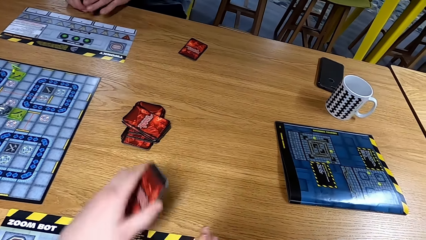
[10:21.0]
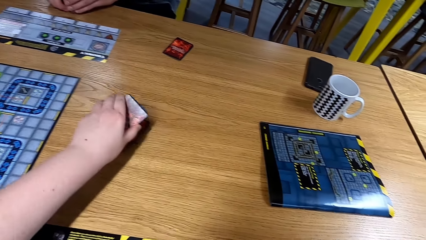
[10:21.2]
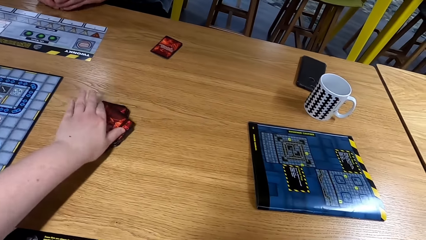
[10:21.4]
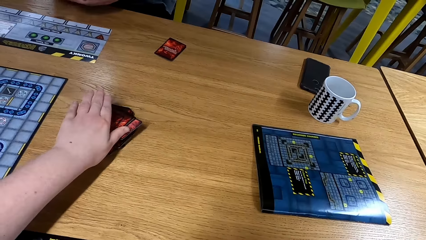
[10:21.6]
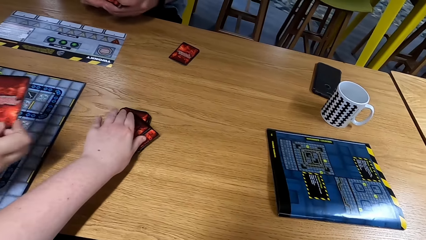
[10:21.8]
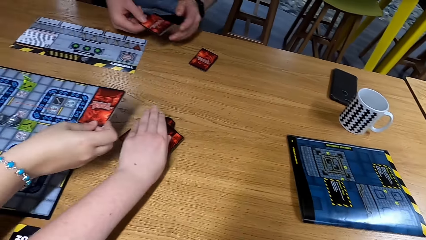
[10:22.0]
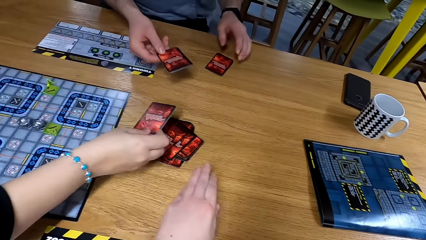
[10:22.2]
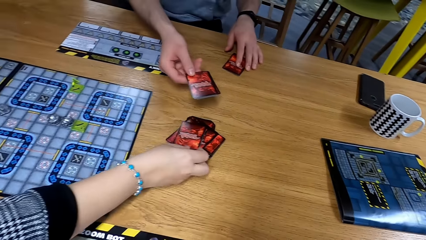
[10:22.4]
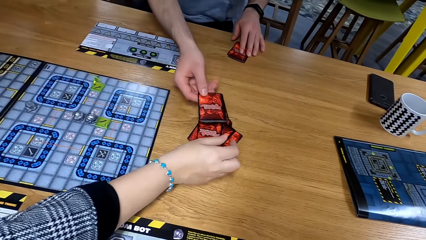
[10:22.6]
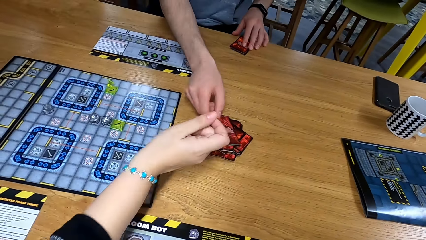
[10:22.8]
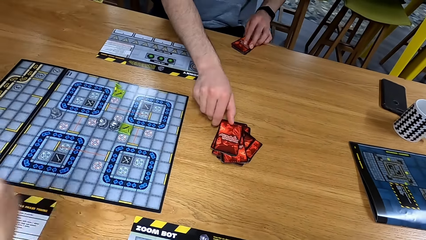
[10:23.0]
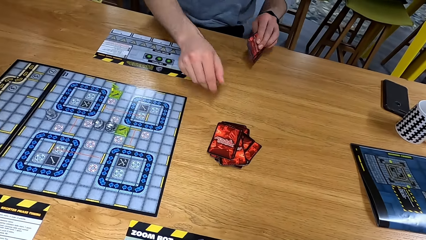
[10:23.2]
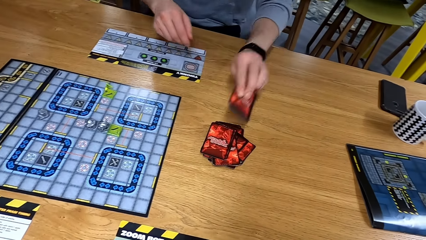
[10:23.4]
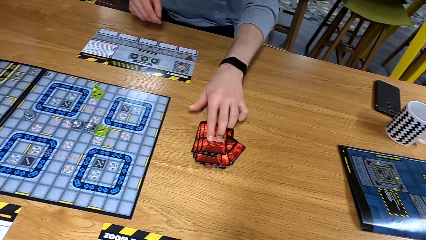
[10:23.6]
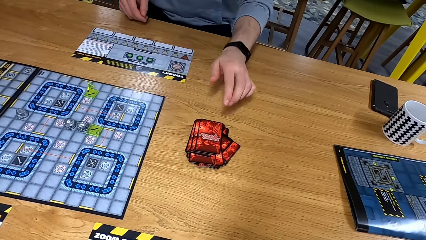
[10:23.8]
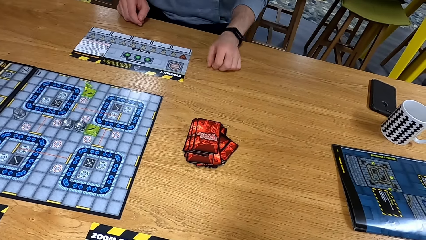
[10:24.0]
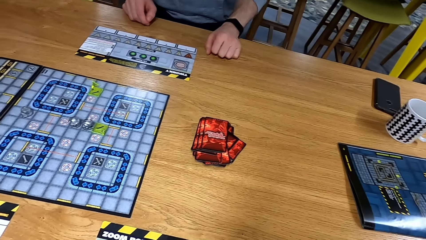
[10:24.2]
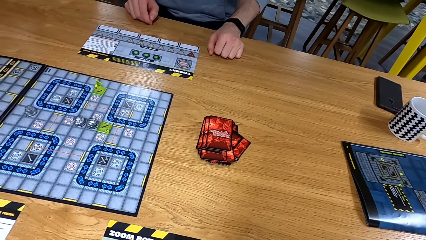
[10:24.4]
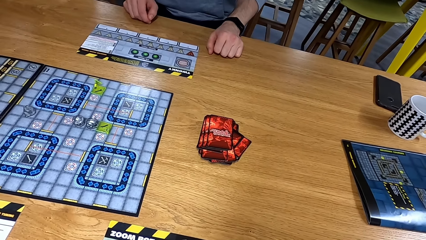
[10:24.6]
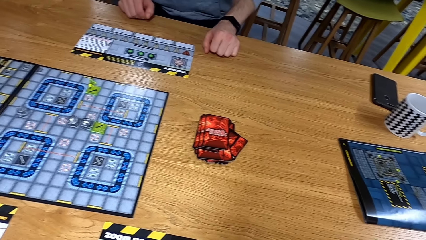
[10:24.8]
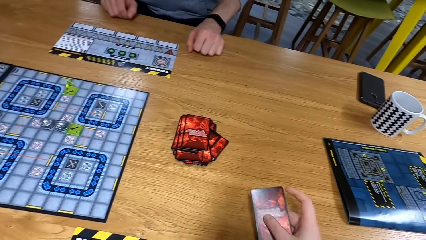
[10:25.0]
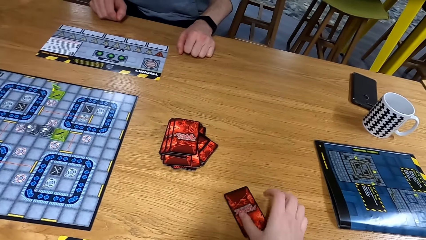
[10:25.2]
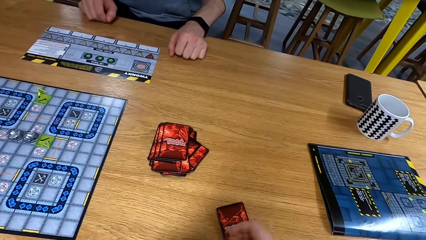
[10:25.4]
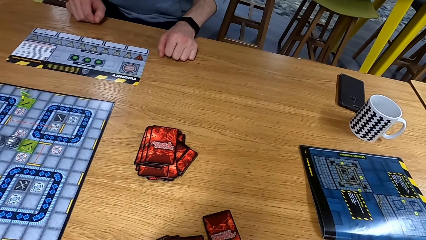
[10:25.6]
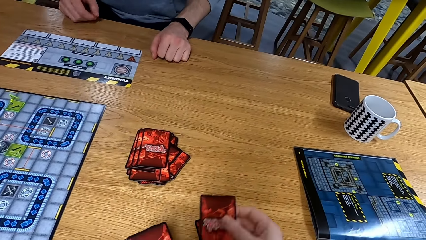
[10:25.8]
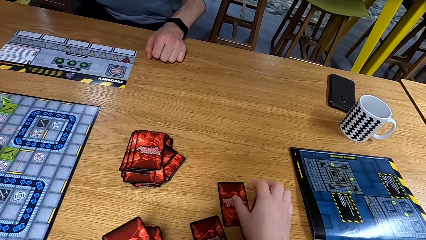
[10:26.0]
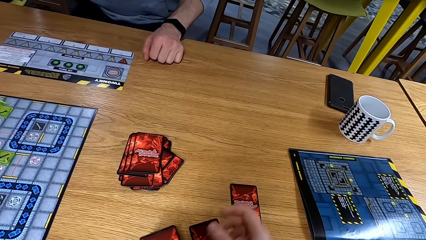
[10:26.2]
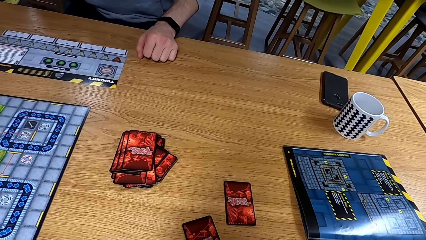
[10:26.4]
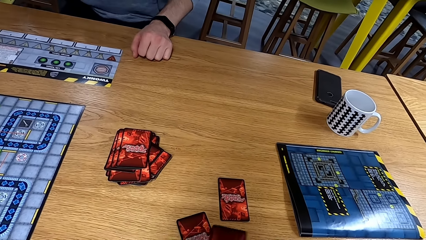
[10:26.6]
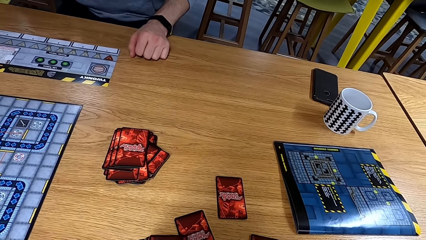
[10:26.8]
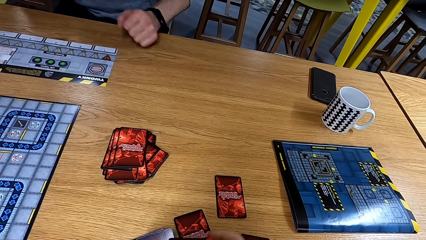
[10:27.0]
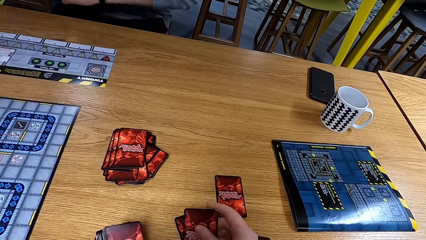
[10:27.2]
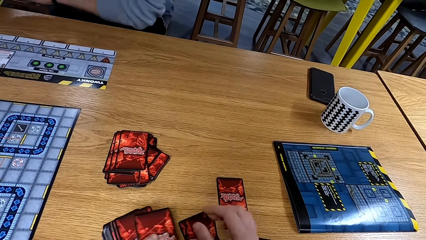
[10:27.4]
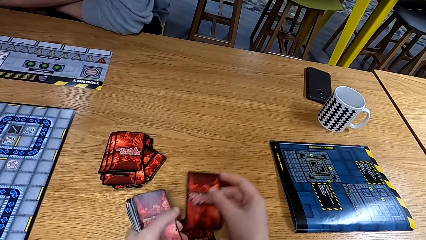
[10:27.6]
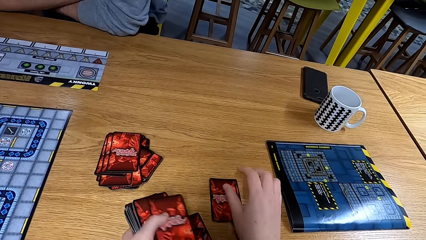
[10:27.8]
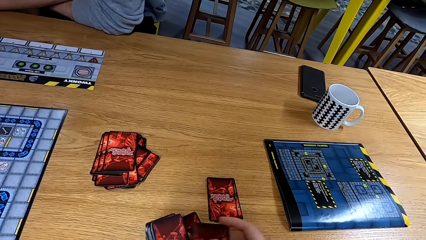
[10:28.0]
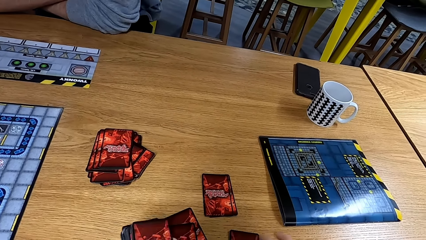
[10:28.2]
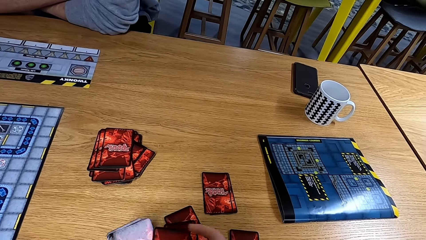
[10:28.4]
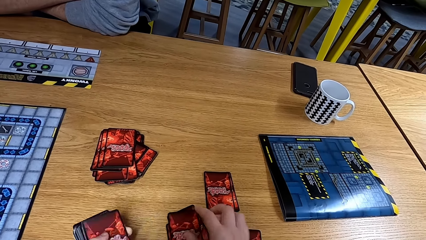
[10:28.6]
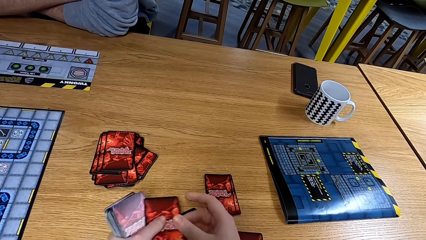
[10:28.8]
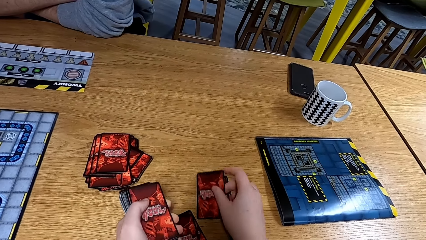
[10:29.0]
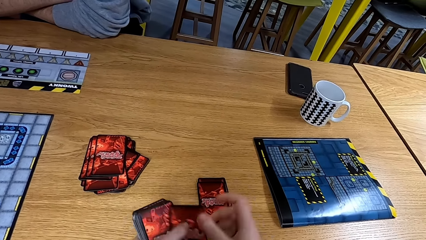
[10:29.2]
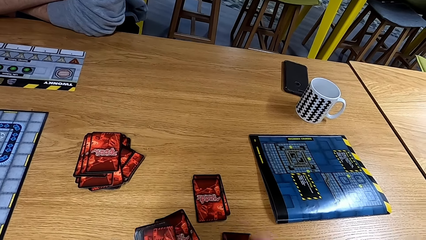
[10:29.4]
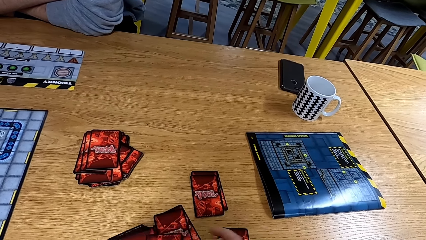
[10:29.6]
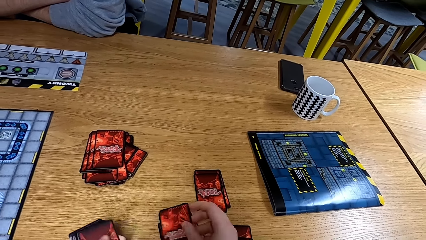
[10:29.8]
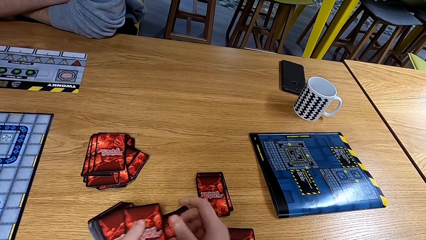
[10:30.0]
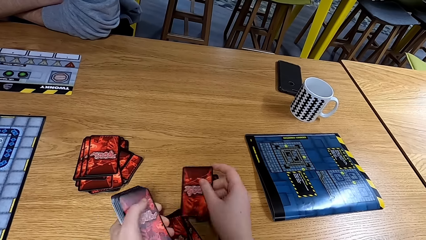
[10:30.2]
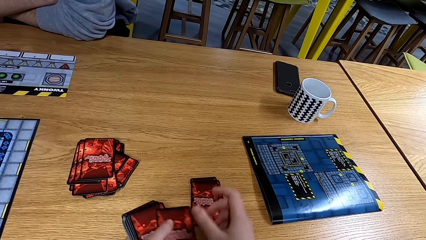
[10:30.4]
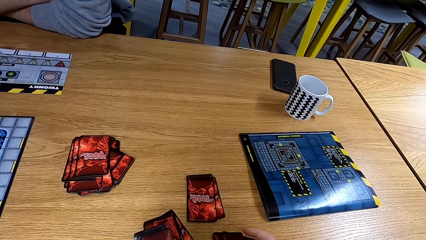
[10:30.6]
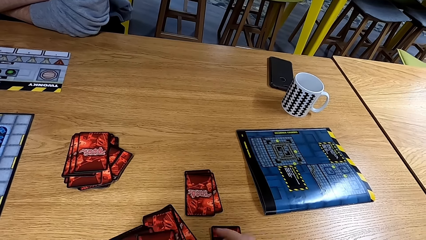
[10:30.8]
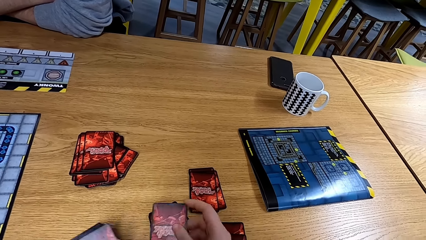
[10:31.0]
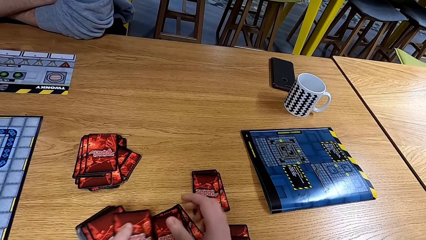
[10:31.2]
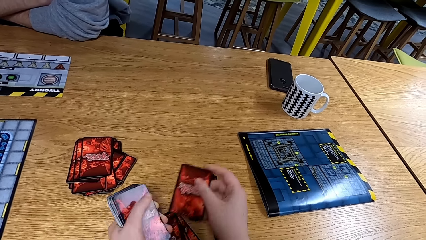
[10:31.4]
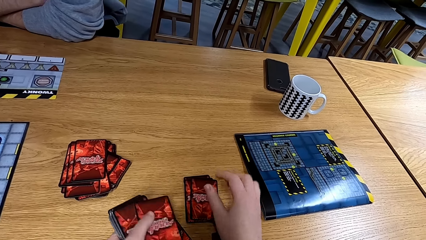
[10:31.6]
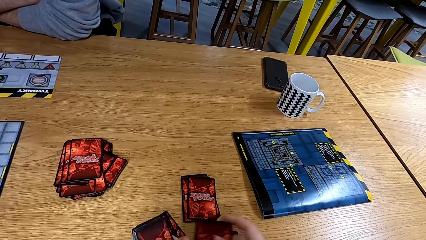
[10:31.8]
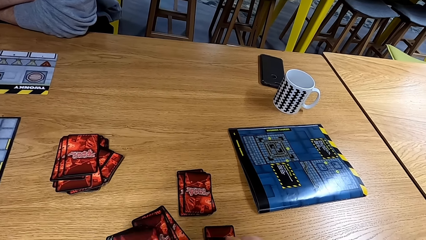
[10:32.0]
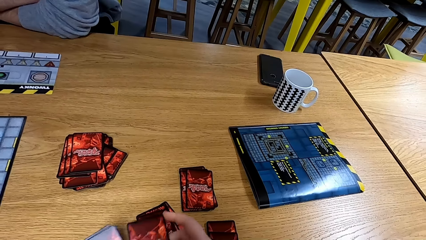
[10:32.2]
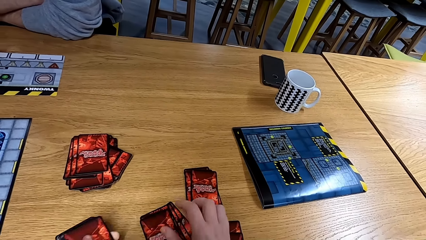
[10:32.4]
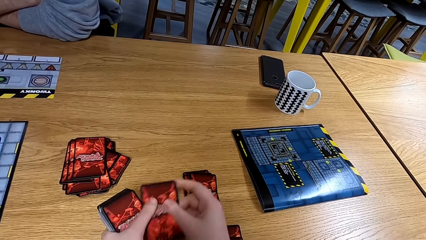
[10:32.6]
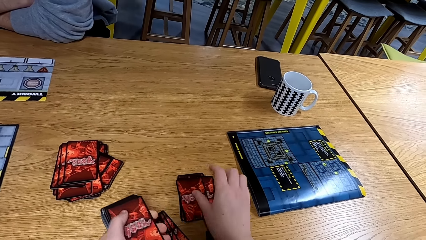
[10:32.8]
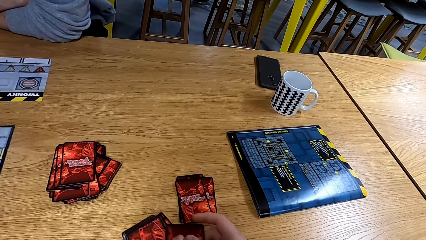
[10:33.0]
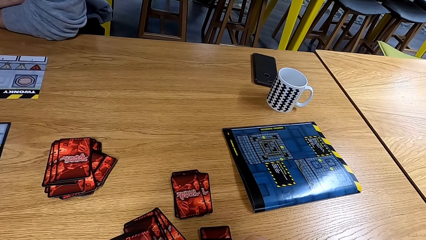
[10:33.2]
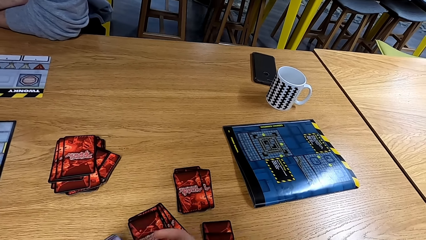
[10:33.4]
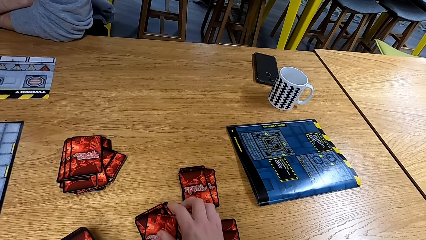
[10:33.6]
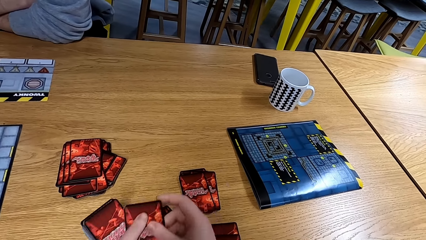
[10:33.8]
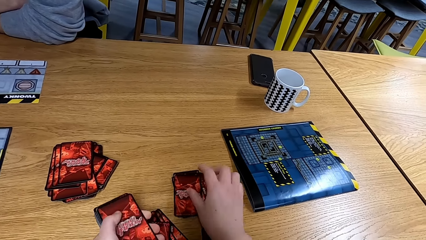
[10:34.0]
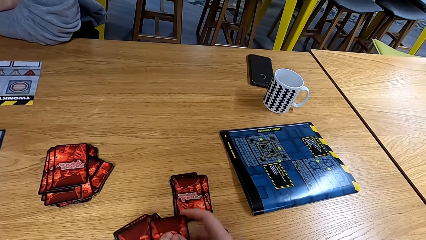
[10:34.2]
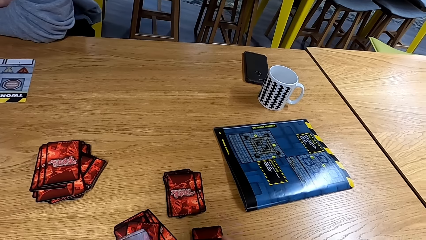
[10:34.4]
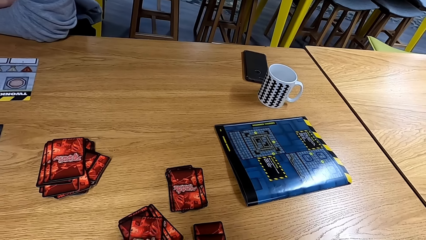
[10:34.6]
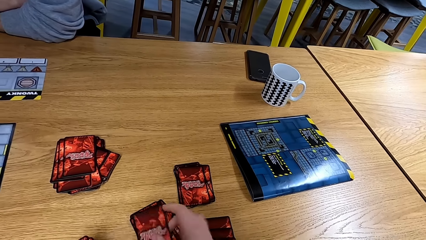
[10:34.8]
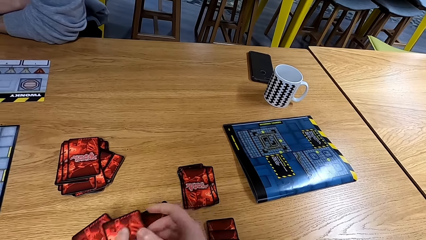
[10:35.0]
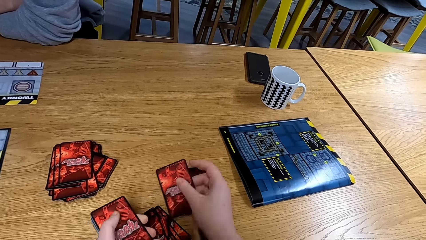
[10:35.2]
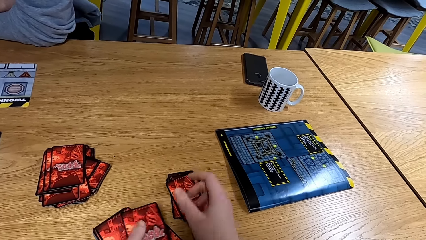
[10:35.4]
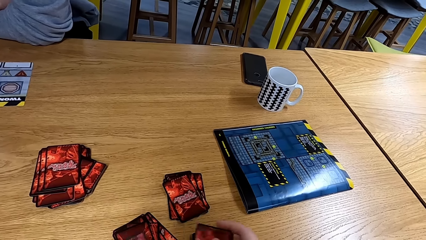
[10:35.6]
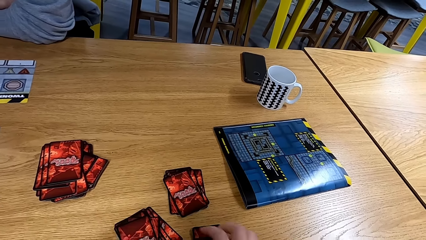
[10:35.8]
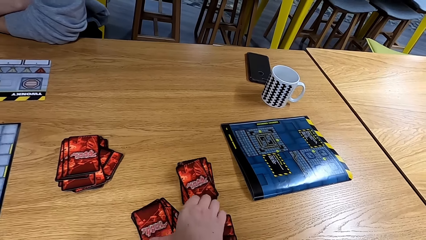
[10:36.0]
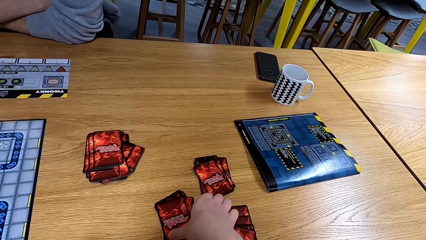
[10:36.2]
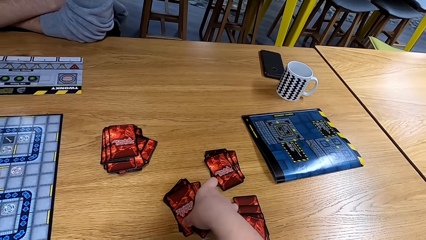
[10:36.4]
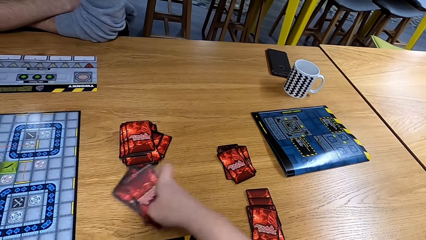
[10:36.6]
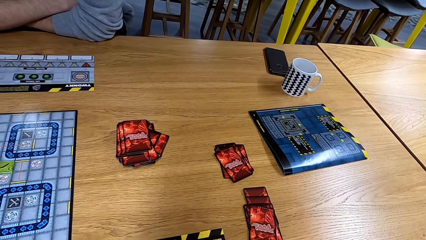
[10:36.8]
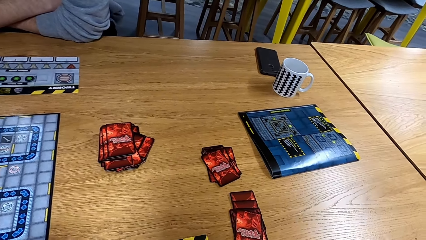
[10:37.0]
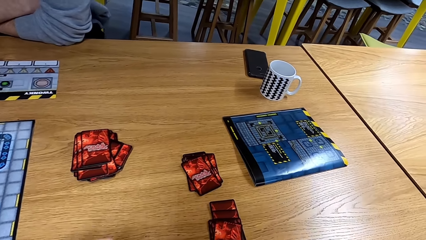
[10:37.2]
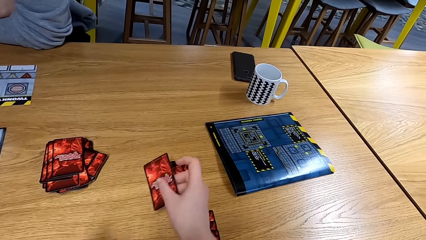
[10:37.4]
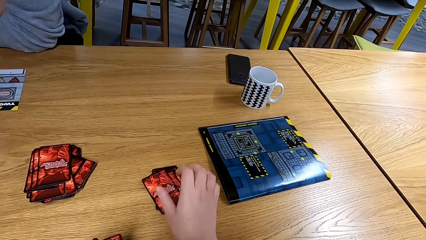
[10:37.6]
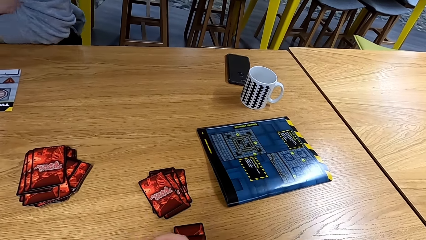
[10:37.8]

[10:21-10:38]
The camera wearer places the cards on the table. A person and another person place the cards on the table. The camera wearer places the cards on the table.
